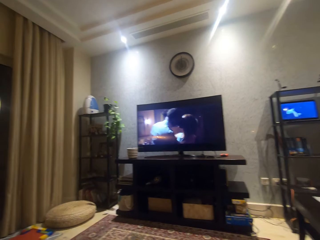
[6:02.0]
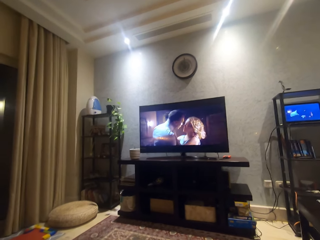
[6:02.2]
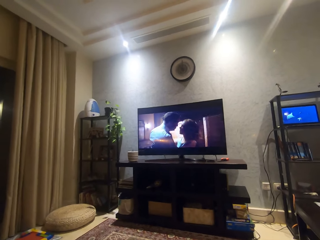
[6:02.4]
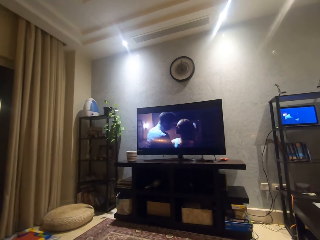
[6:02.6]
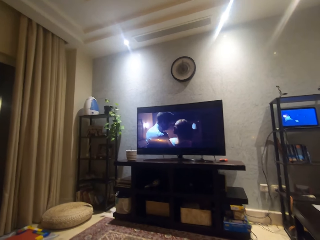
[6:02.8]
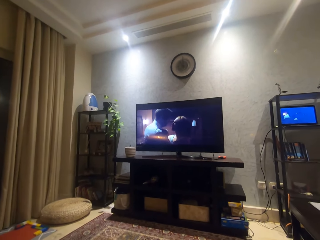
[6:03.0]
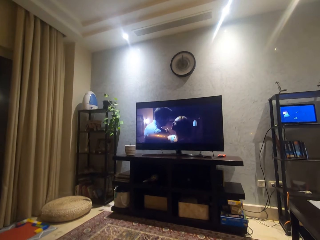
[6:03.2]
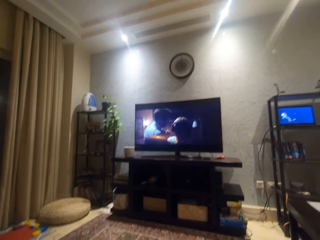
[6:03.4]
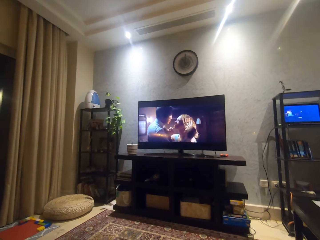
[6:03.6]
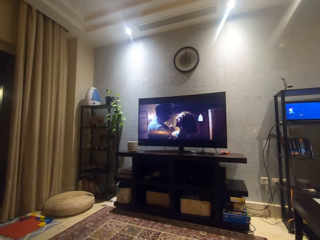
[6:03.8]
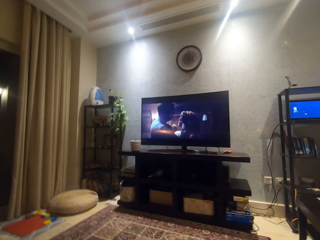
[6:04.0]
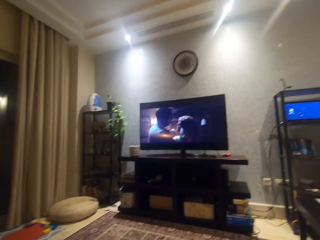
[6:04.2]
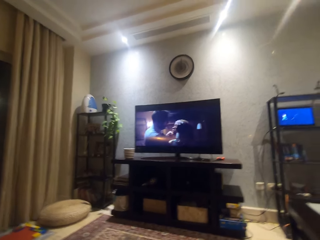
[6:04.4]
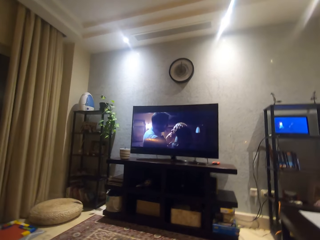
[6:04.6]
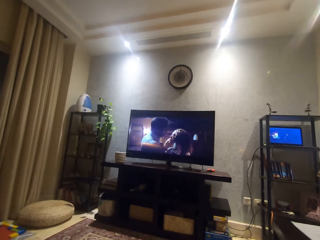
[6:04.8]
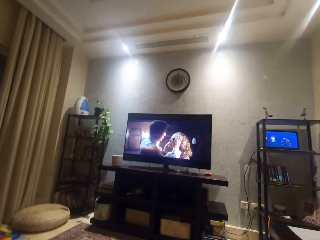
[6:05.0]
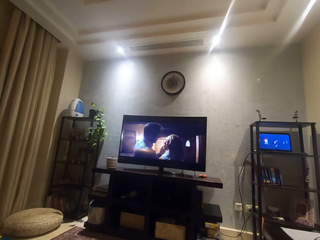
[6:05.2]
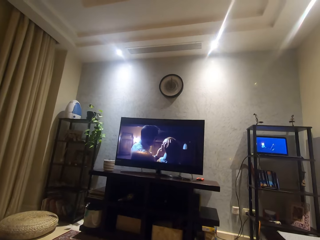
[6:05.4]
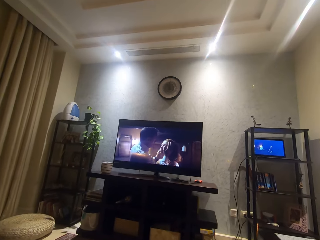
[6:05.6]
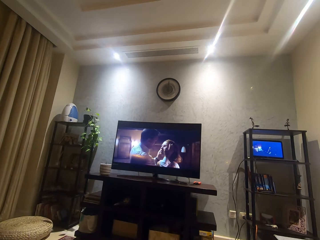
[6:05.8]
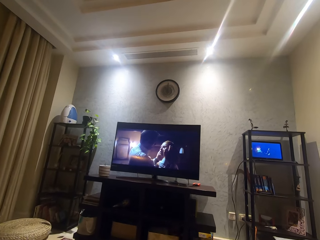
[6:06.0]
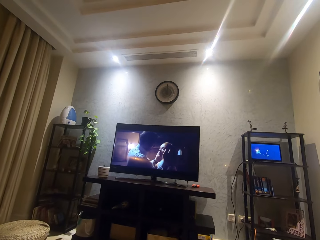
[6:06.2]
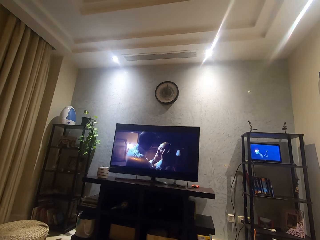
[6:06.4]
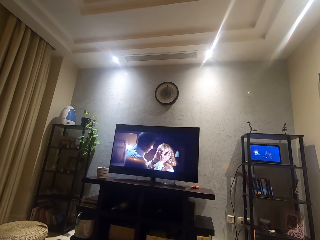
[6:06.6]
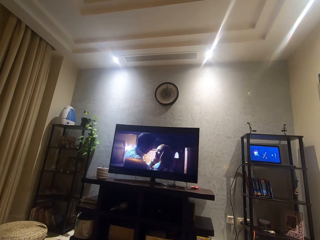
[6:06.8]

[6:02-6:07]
The camera wearer moves his head.

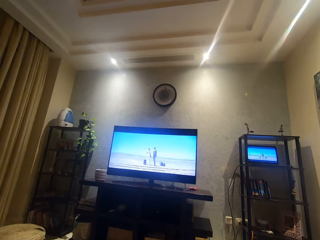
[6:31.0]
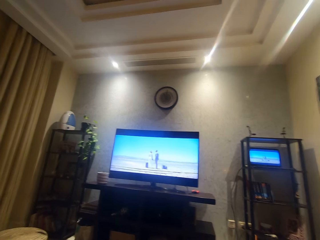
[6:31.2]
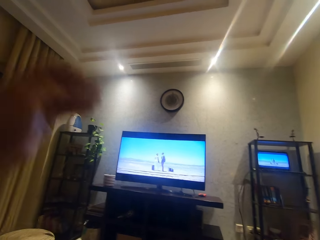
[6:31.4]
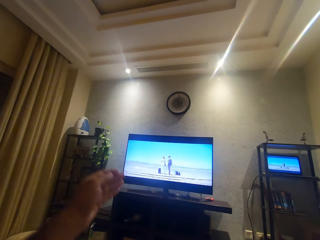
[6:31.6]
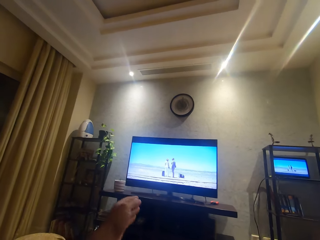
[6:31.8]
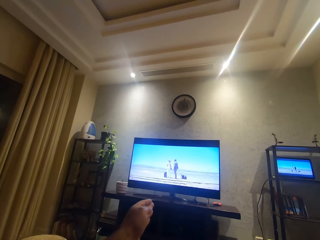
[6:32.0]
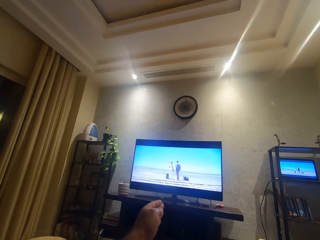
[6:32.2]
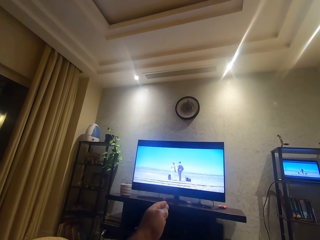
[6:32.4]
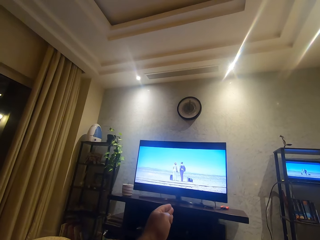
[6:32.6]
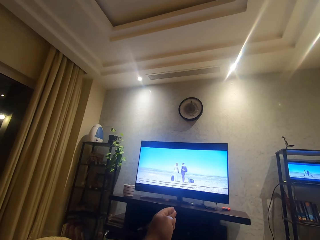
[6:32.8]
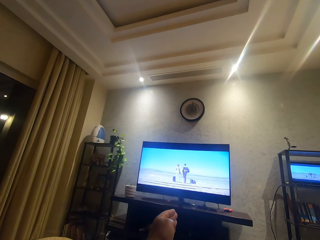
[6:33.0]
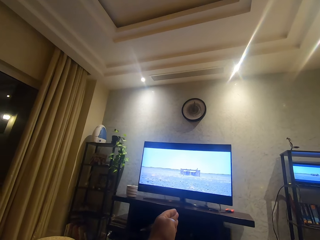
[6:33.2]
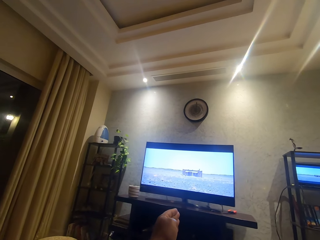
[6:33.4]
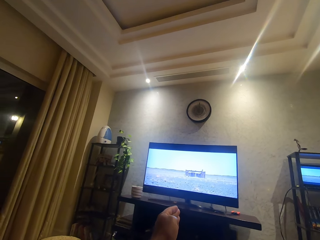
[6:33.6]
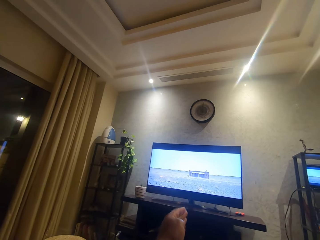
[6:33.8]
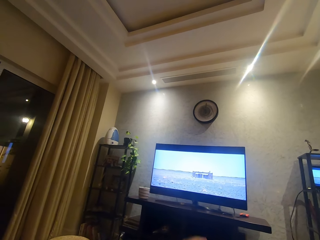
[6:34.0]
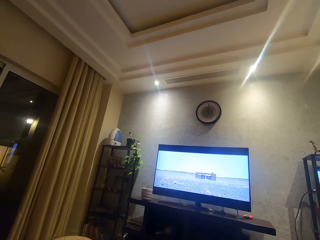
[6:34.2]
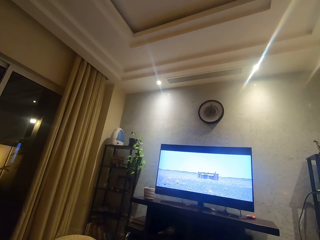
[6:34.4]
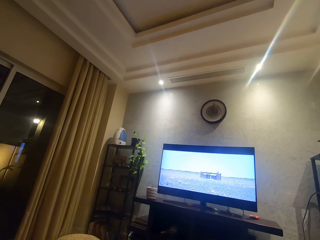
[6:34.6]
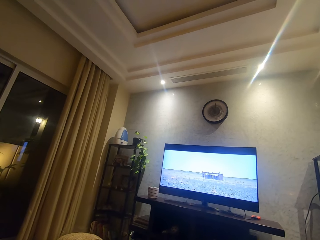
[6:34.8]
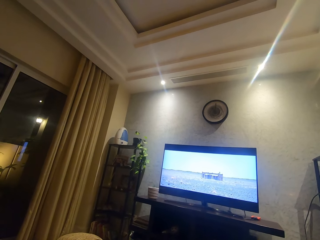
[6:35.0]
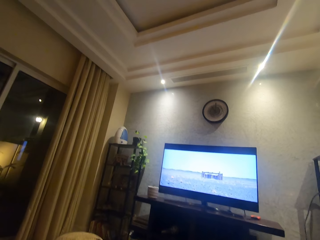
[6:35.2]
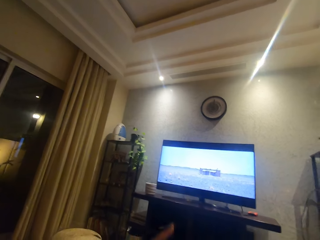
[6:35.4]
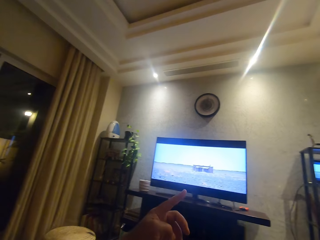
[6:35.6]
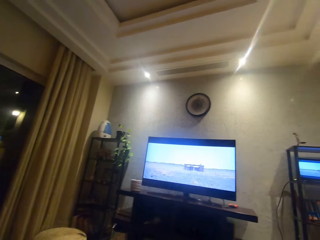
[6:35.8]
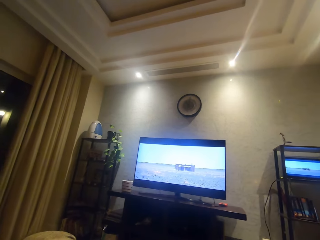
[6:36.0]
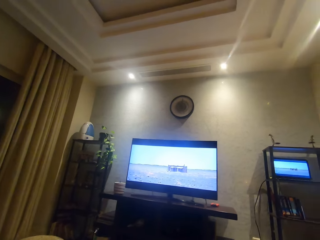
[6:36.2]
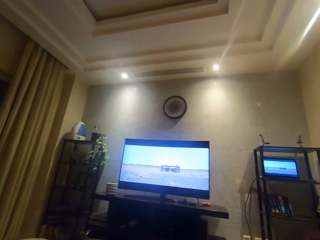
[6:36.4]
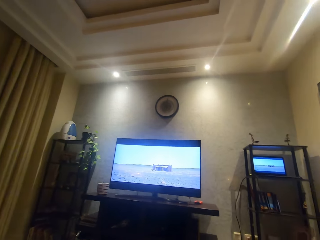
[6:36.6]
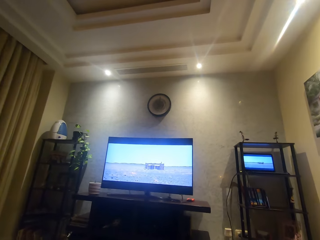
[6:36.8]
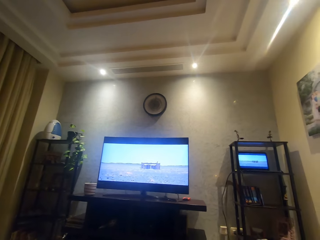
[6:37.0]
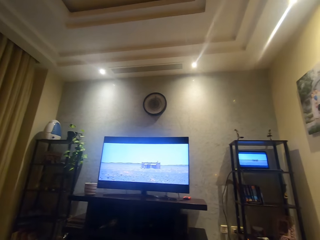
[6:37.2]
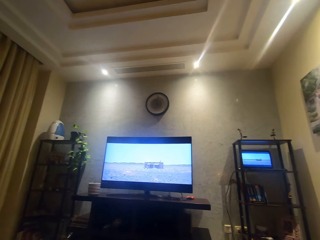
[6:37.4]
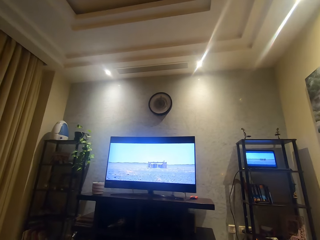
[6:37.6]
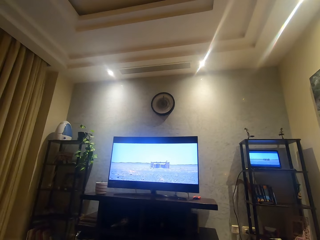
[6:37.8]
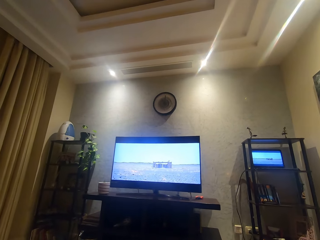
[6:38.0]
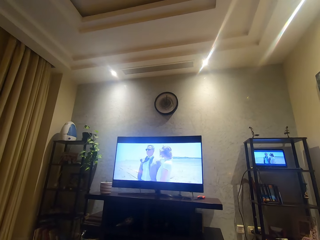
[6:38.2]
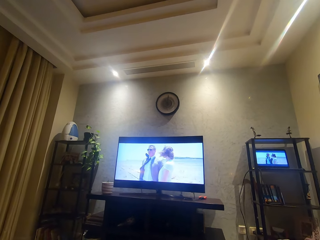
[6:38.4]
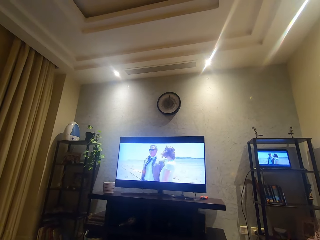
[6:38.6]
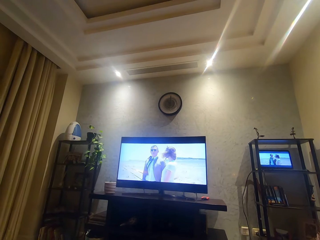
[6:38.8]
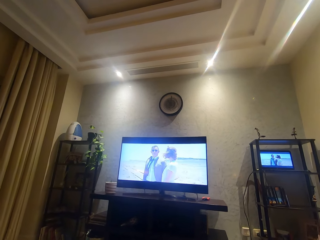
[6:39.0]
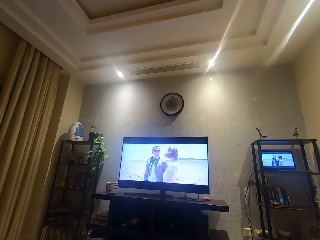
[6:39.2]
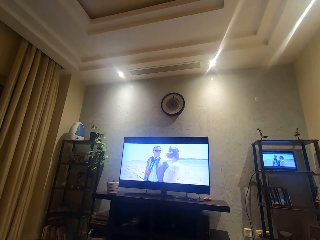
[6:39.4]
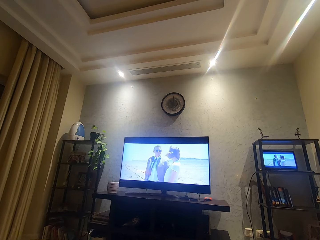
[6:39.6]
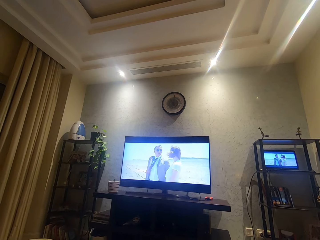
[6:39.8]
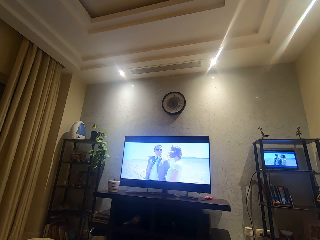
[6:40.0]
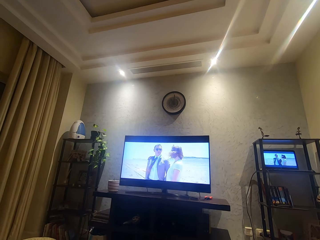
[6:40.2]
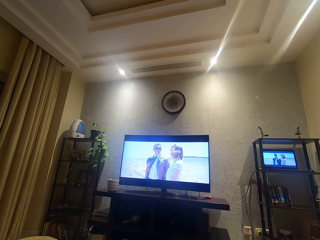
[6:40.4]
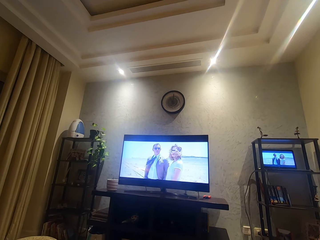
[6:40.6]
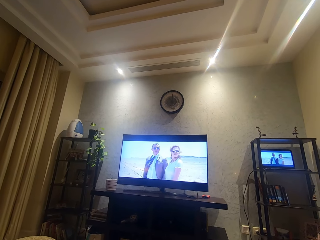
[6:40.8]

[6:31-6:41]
The camera wearer stretches his hand. He interacts with a woman. He moves his head.

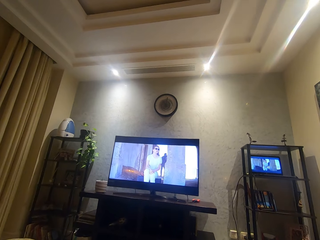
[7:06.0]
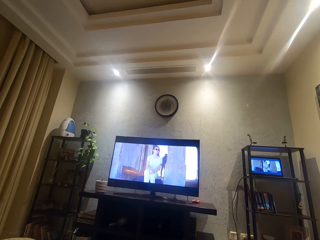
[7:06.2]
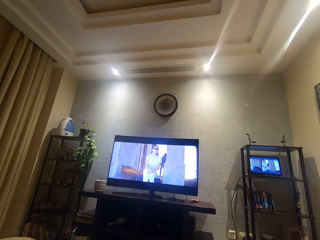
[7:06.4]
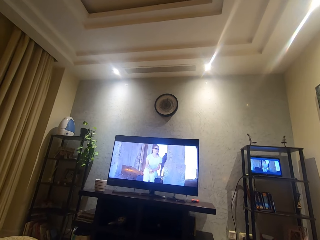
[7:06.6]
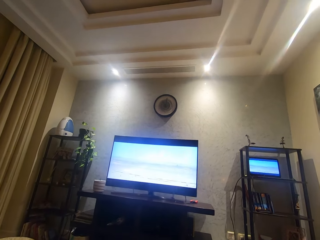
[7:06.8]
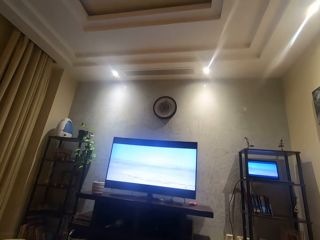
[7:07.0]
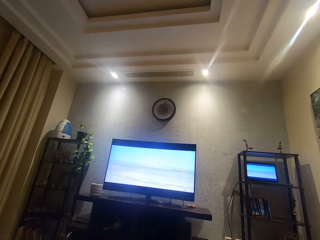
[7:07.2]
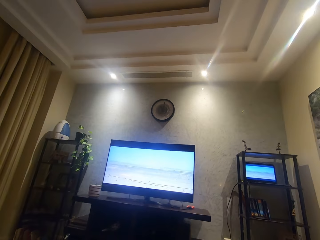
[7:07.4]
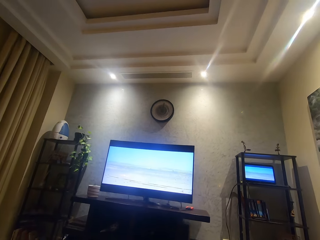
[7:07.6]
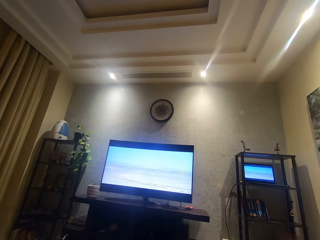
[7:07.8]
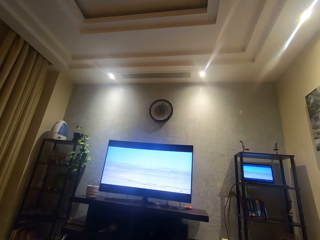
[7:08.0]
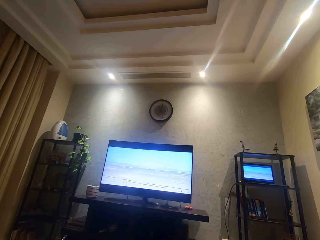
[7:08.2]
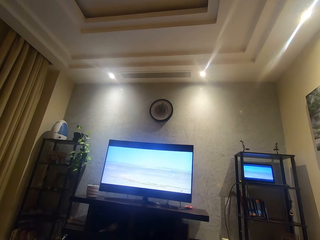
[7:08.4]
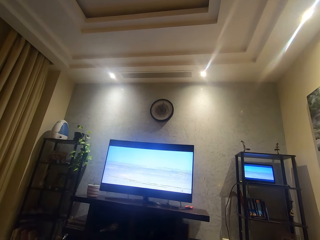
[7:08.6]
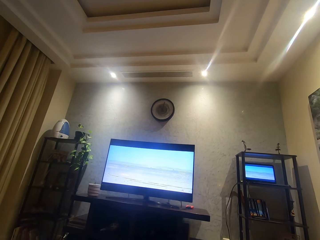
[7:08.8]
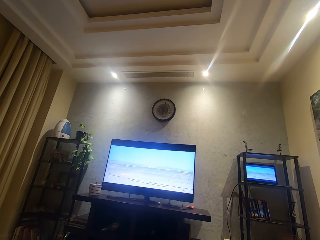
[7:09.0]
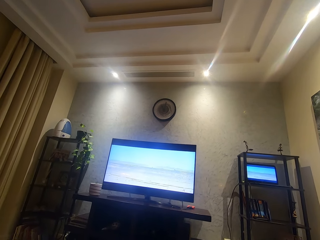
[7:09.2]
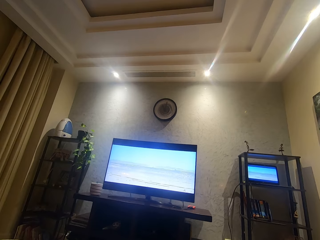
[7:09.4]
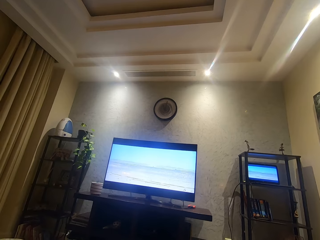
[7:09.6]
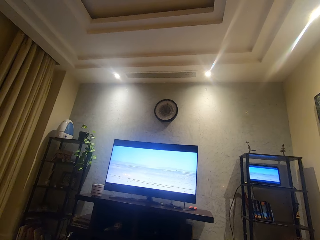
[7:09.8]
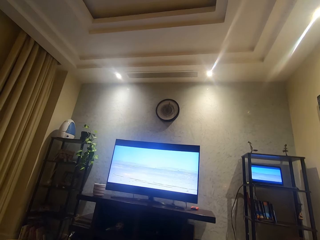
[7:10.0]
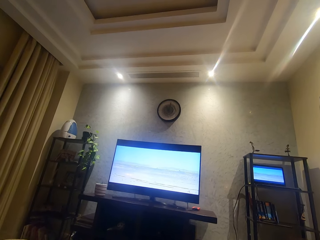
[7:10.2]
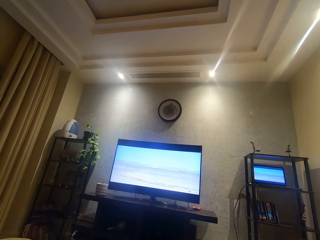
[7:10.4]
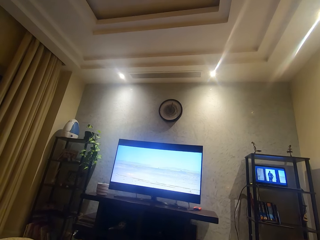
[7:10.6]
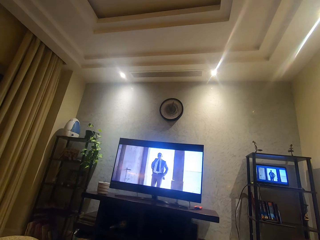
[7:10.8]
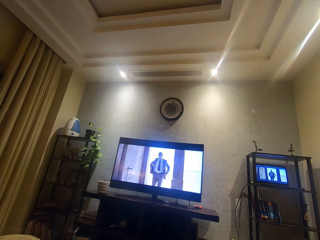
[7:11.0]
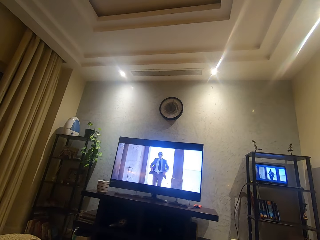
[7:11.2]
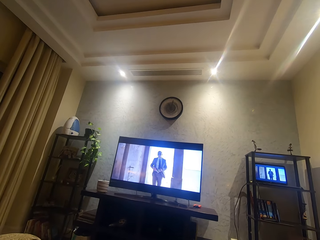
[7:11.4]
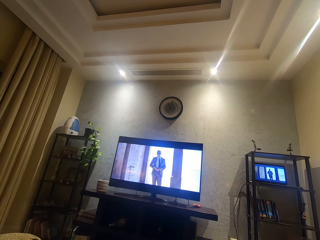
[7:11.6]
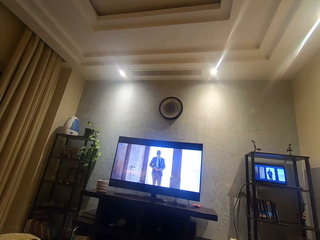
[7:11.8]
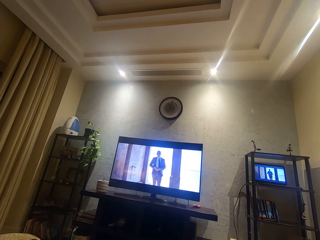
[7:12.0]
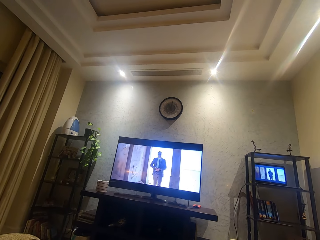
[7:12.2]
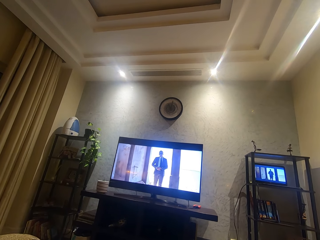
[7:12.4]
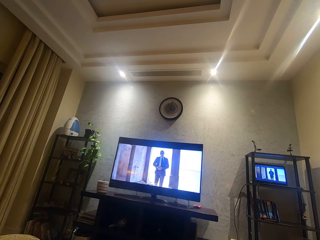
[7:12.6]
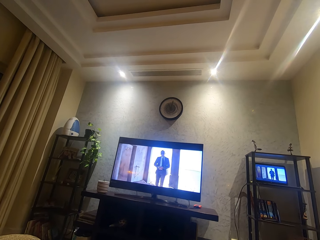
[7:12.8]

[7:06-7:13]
The camera wearer watches a movie.
